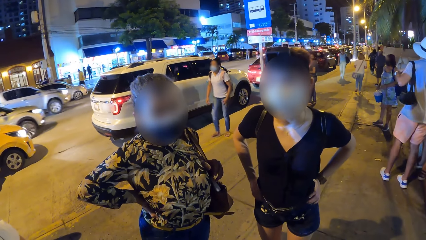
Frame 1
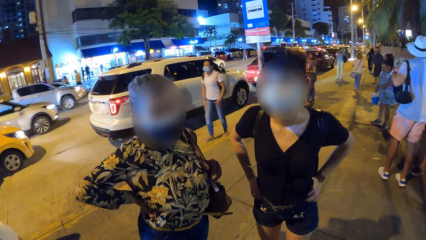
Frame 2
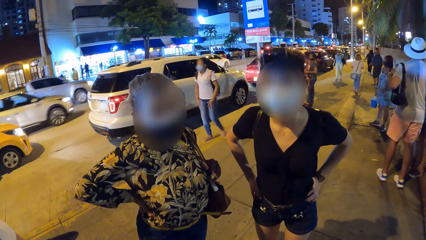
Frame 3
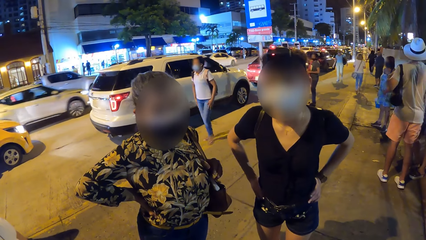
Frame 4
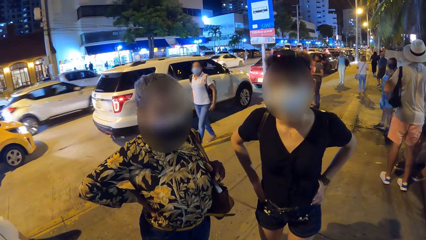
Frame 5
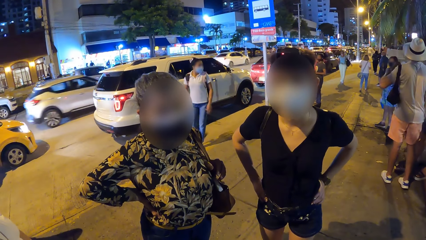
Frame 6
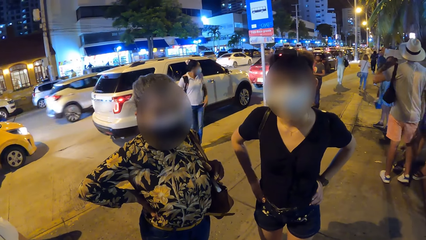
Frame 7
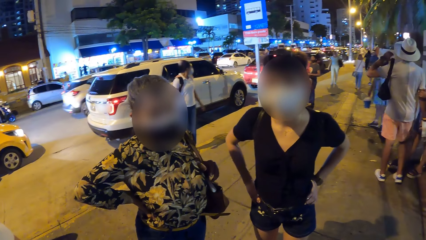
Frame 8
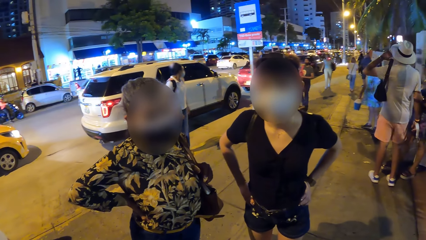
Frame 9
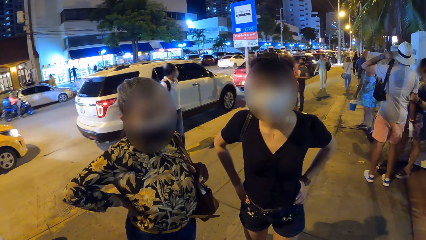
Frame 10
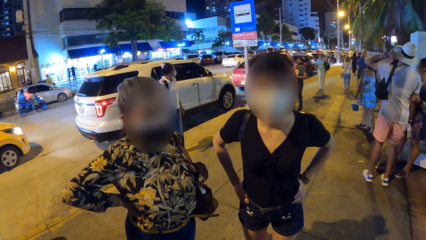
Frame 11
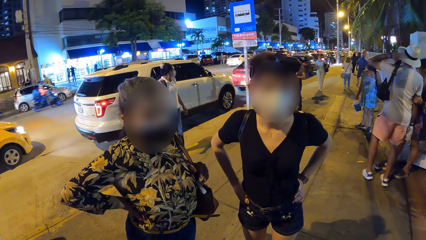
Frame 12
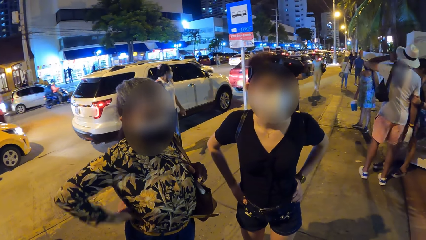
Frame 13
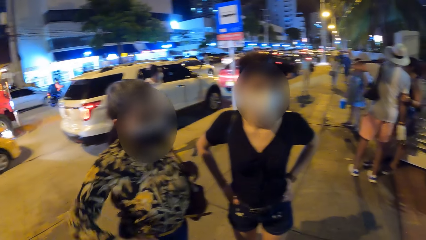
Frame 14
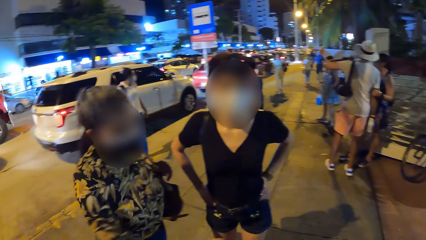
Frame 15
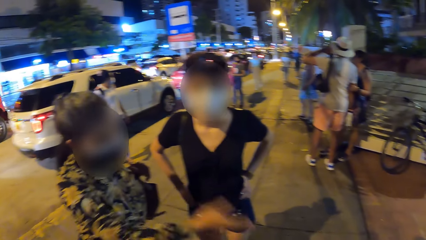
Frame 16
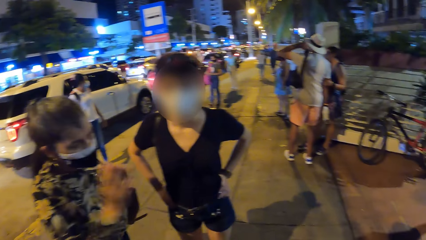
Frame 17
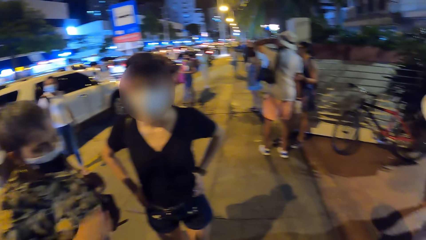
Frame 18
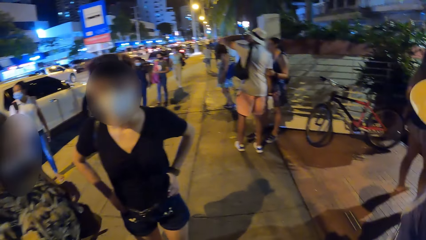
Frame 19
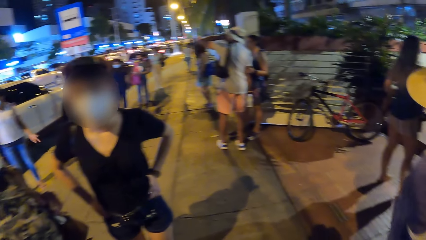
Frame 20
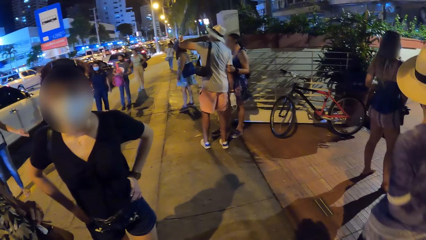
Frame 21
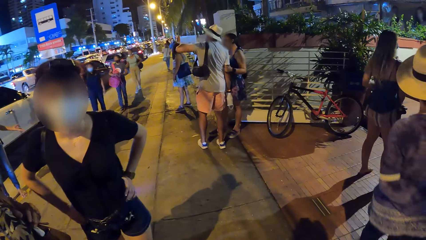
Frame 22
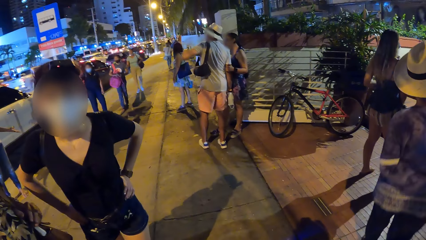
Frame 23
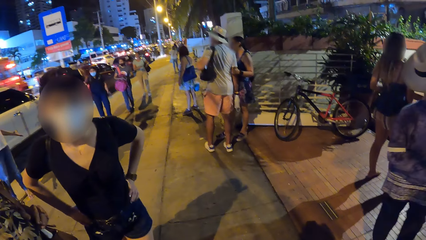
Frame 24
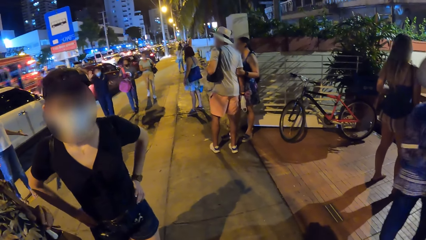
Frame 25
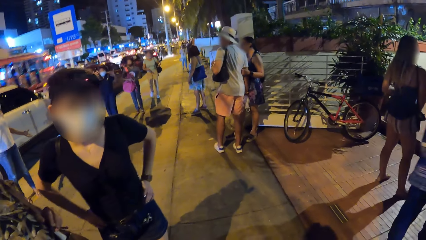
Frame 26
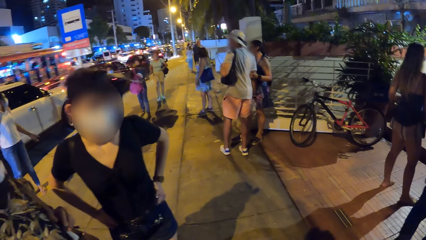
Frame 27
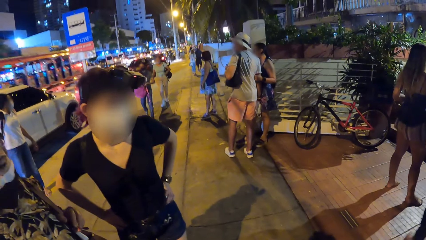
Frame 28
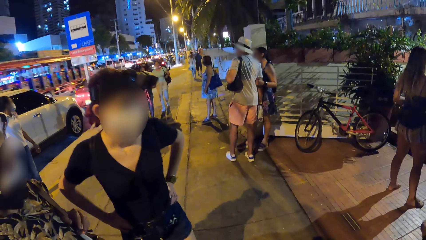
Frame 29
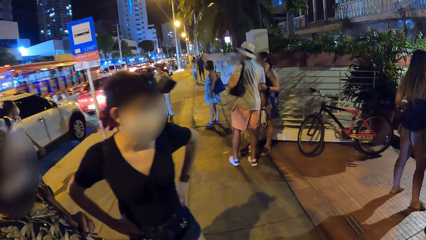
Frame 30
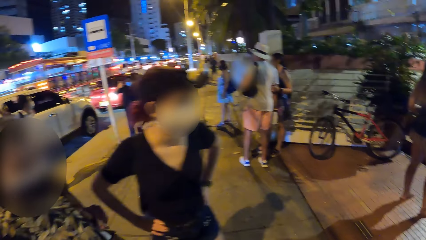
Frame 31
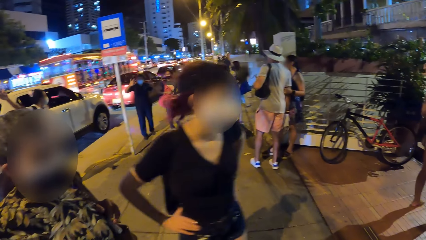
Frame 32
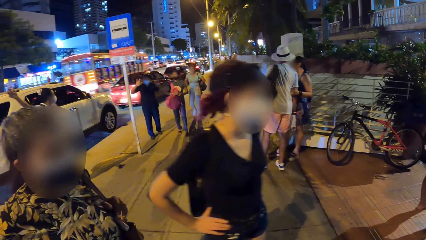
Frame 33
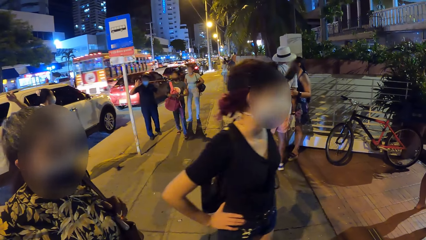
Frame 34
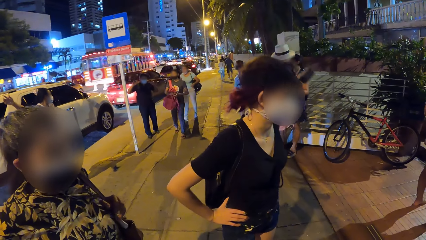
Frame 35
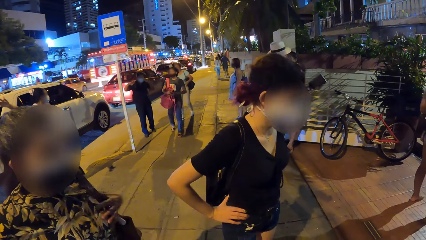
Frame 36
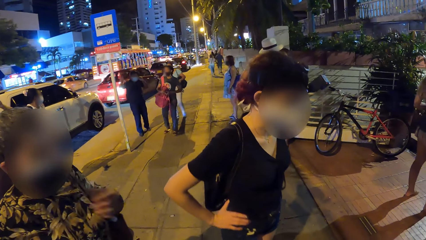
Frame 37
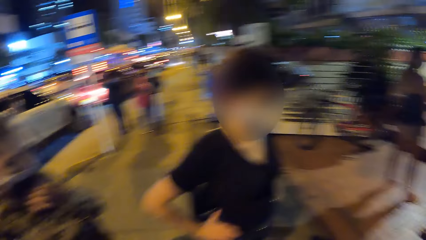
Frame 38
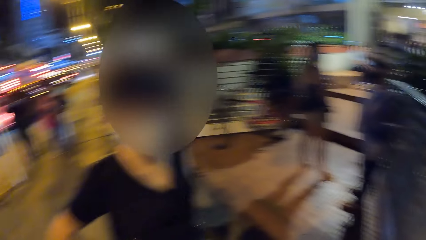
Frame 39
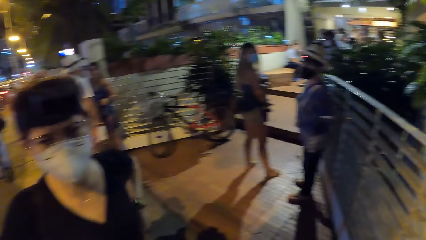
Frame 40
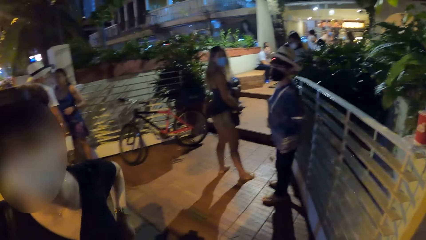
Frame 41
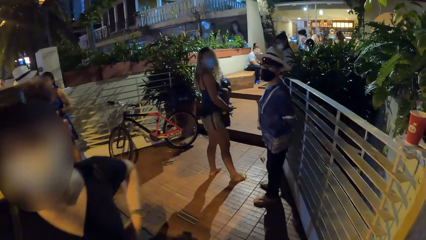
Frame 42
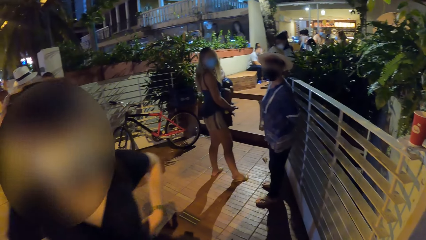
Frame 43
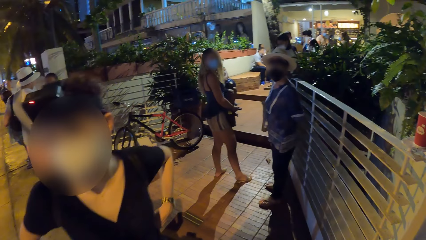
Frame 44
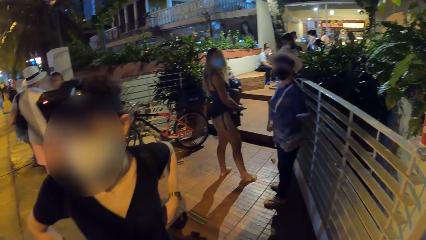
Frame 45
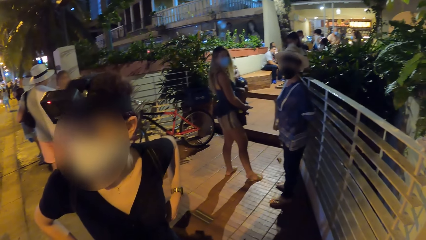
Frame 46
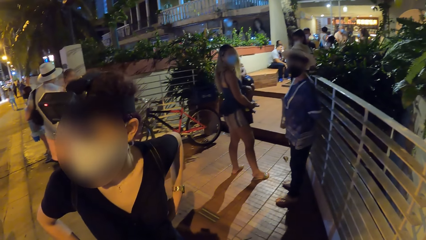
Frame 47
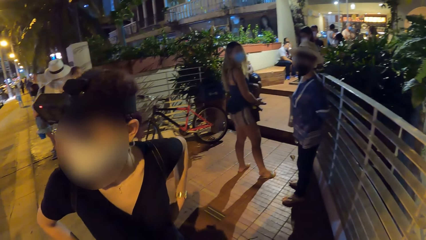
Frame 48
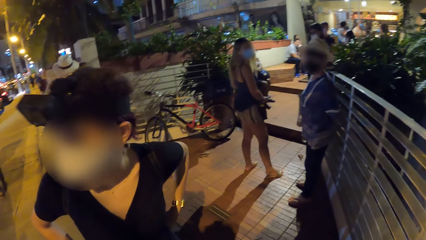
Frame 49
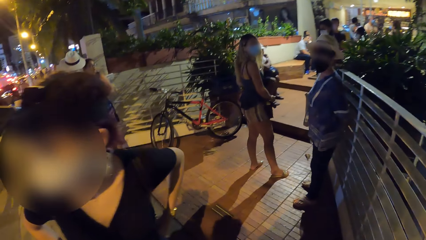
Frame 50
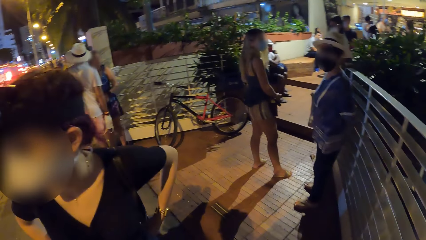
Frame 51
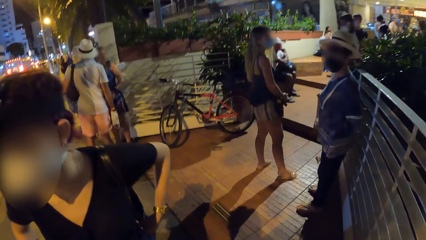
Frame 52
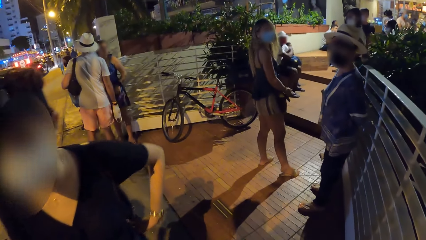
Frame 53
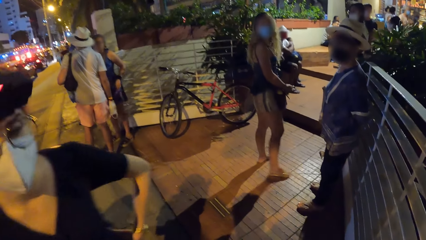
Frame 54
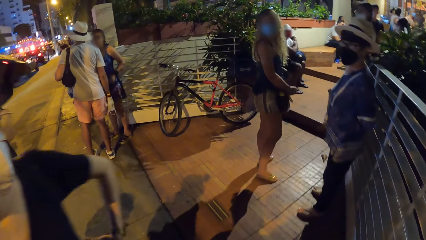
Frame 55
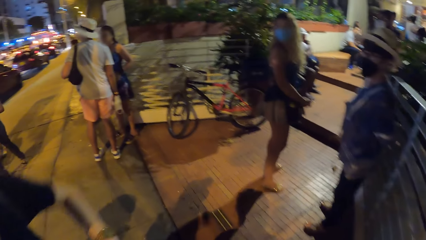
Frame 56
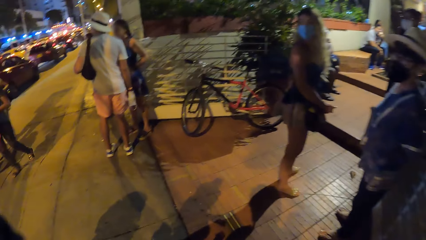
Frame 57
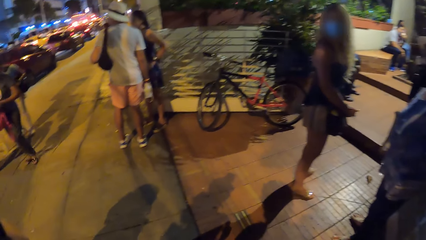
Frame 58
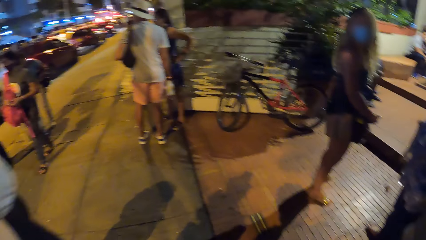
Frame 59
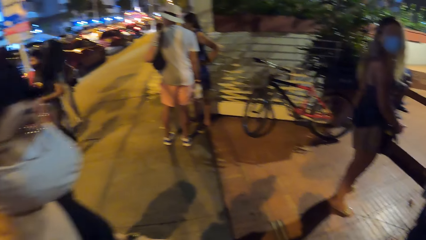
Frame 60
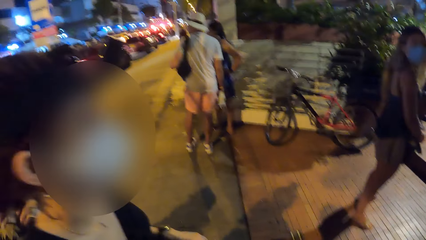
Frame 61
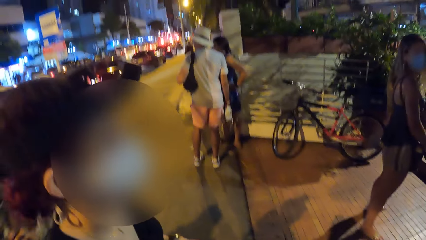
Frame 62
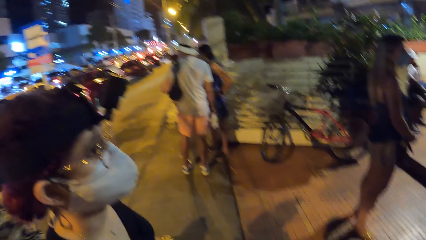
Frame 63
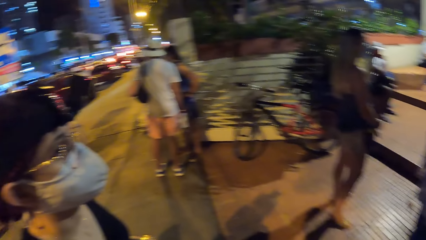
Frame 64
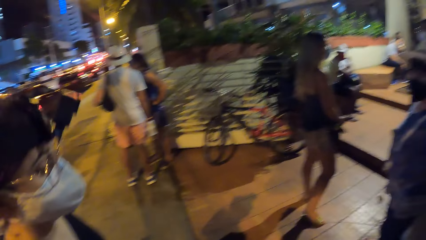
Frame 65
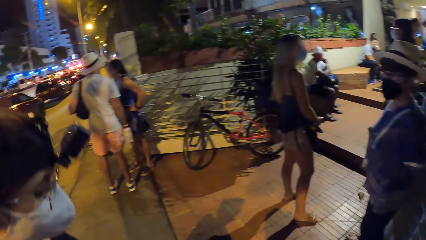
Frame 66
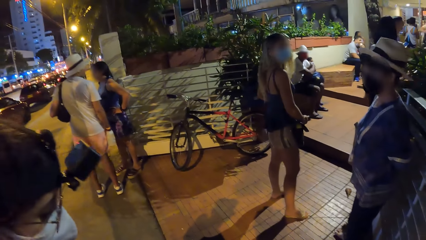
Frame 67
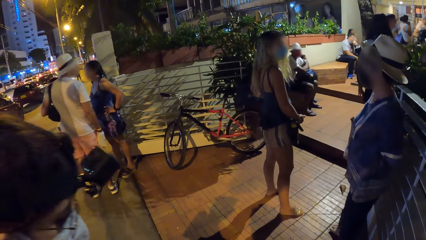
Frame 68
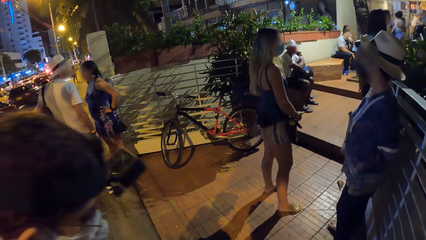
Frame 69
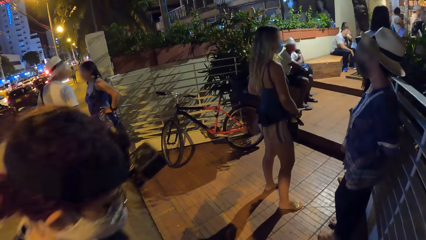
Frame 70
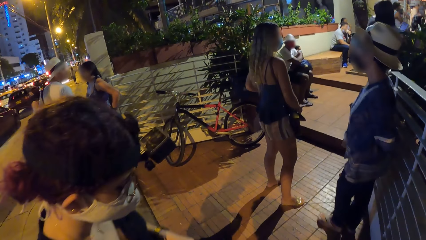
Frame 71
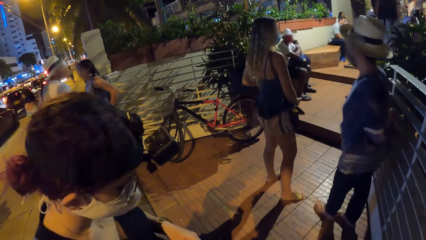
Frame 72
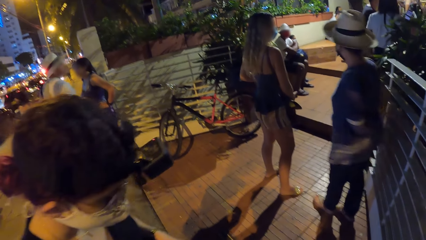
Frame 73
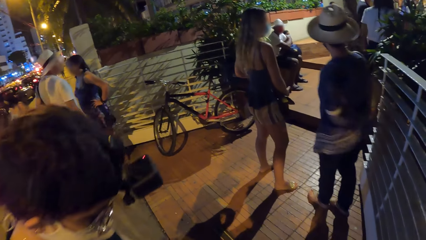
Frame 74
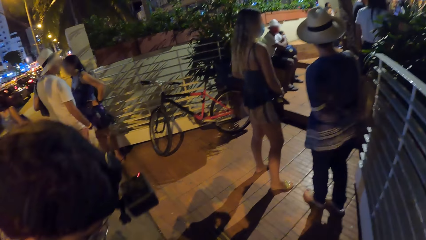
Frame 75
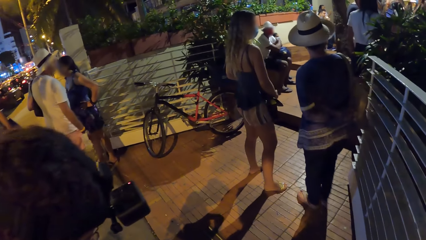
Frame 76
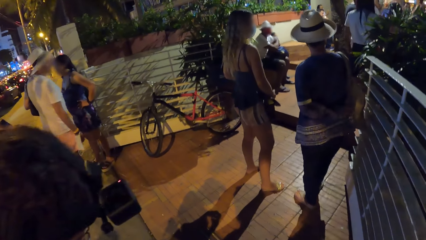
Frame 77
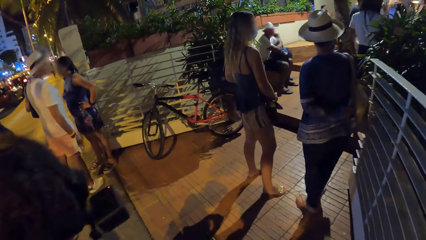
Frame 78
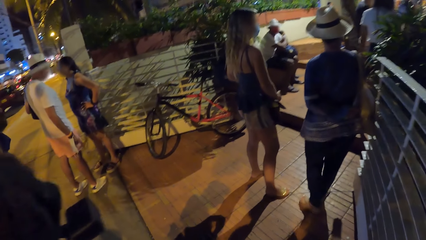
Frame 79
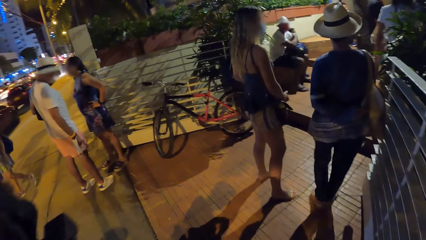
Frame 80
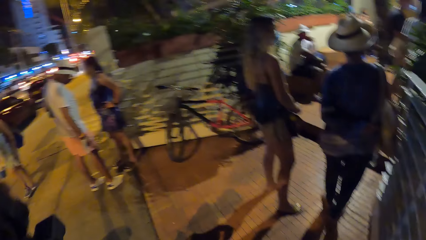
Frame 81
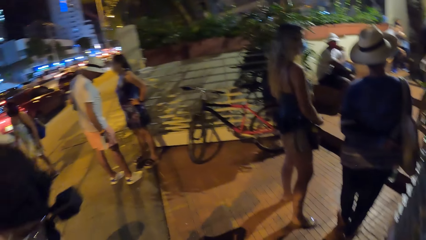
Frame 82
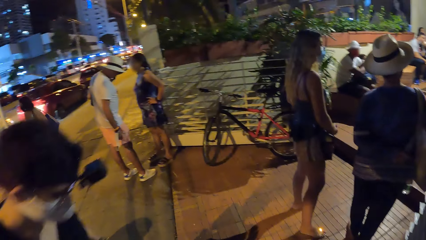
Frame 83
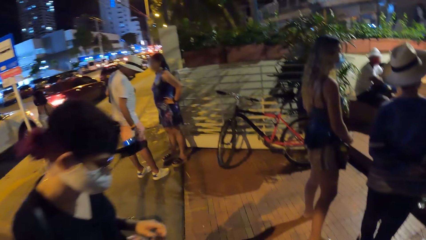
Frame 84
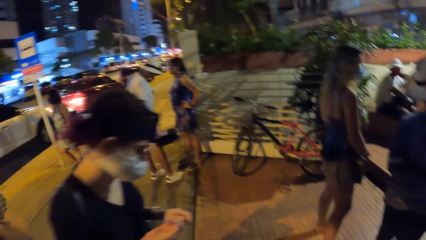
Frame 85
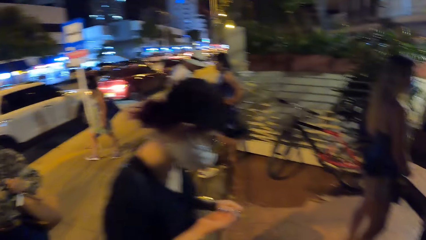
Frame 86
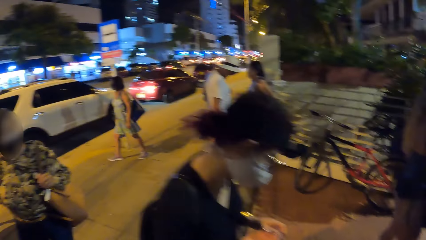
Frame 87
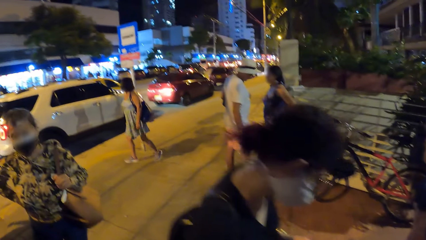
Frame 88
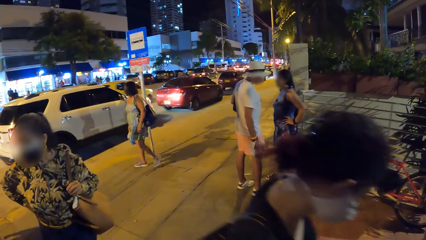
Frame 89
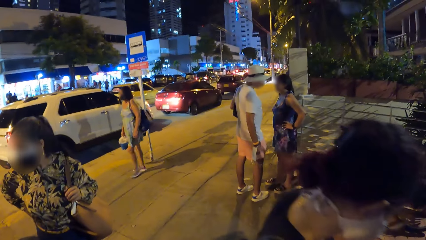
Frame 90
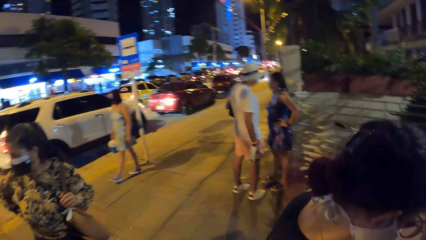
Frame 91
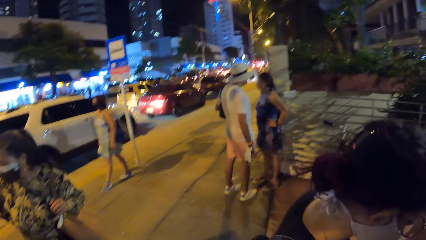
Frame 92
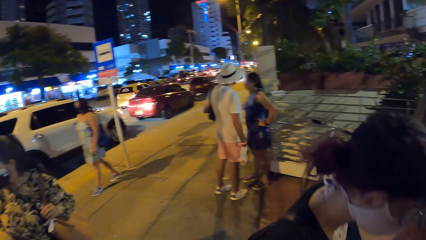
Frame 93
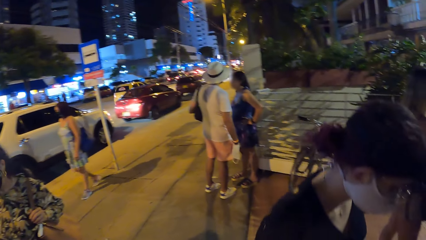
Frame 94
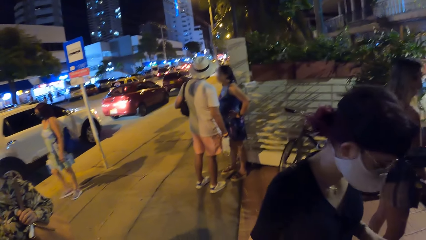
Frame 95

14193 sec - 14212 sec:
A girl gestures with her right hand. The camera wearer moves around.
